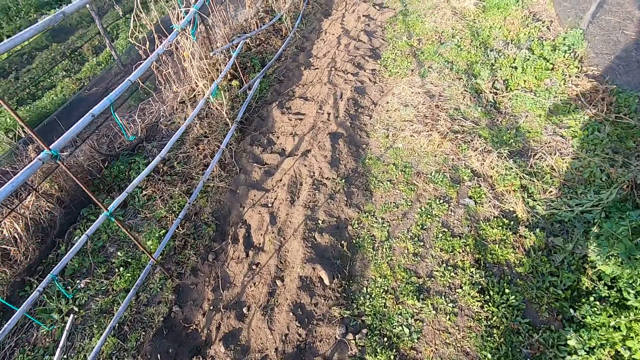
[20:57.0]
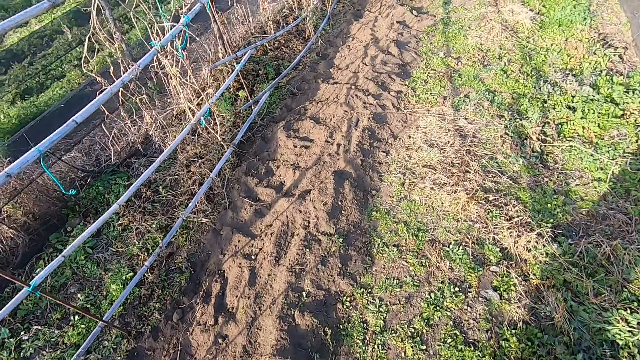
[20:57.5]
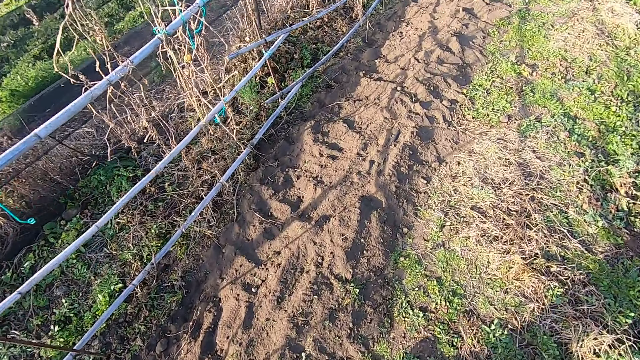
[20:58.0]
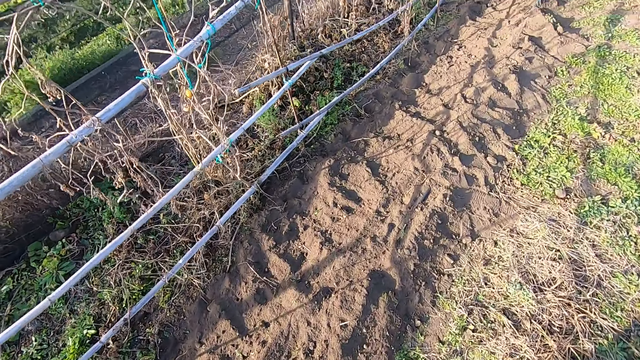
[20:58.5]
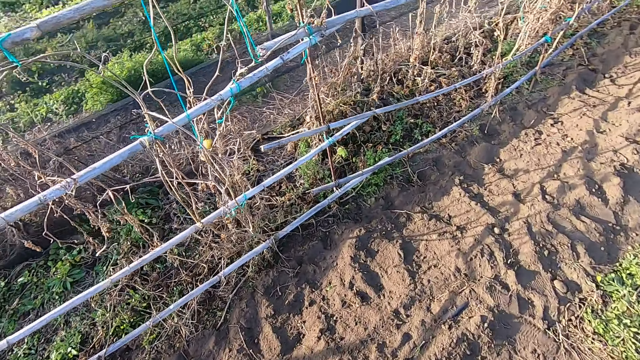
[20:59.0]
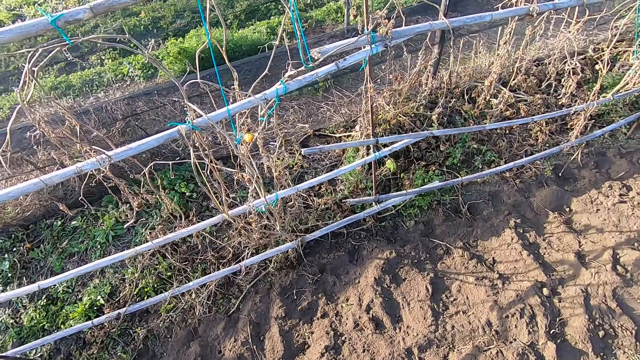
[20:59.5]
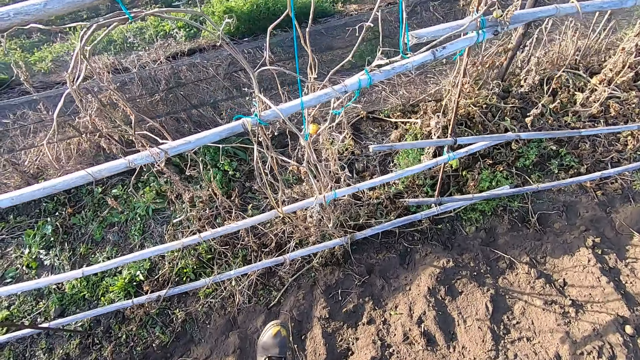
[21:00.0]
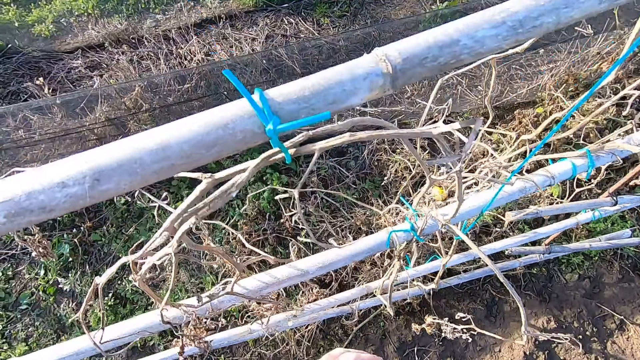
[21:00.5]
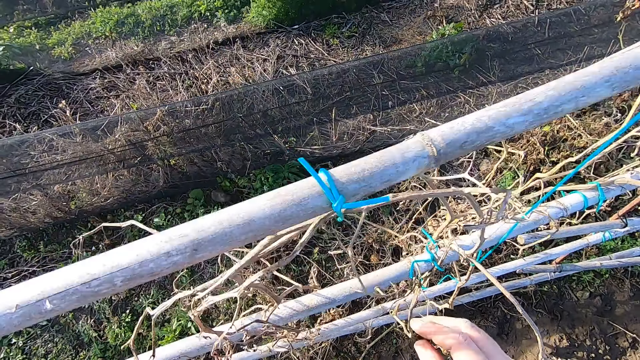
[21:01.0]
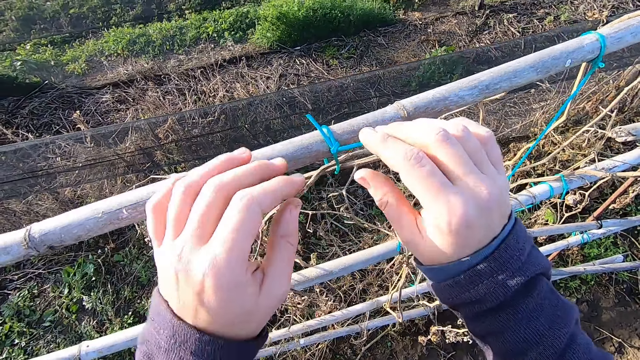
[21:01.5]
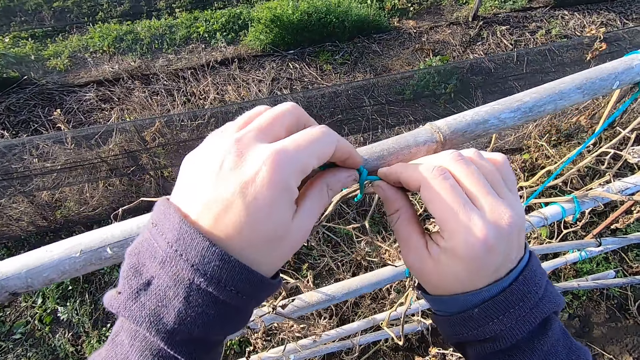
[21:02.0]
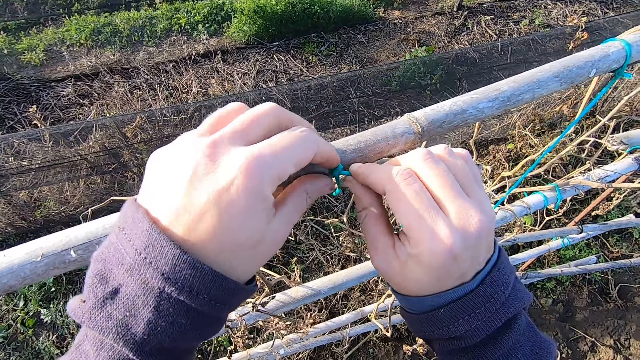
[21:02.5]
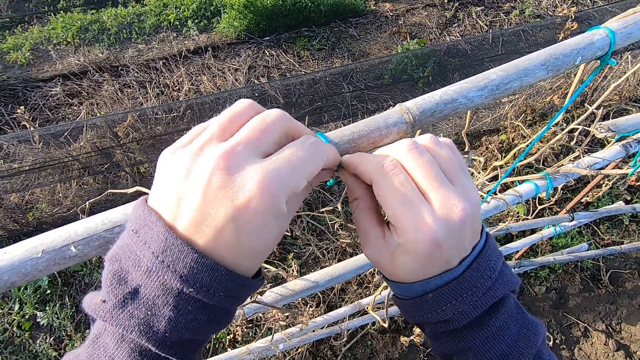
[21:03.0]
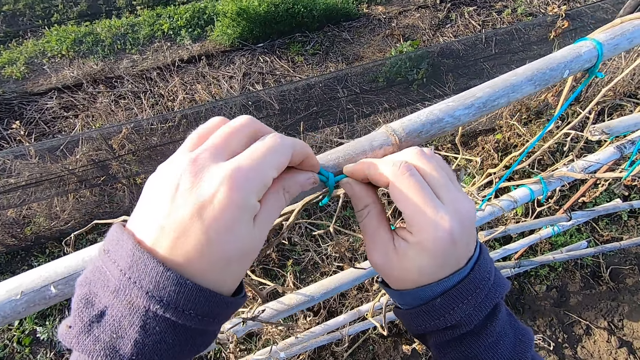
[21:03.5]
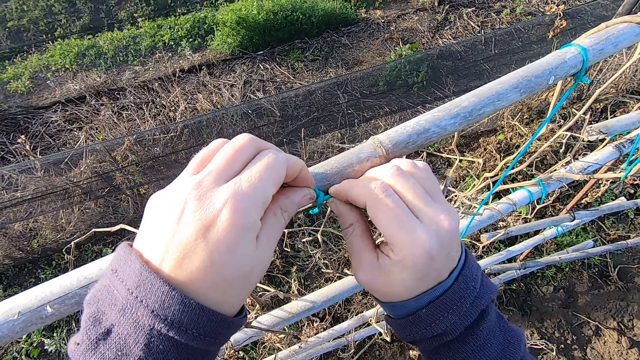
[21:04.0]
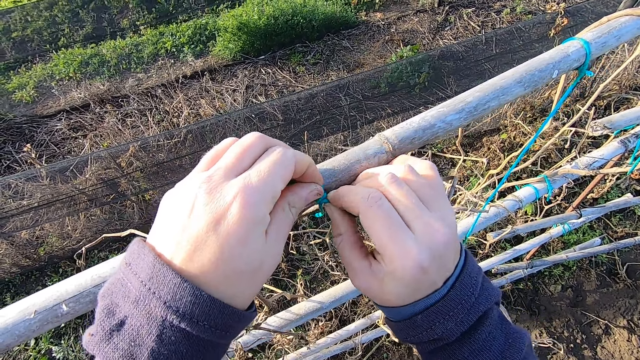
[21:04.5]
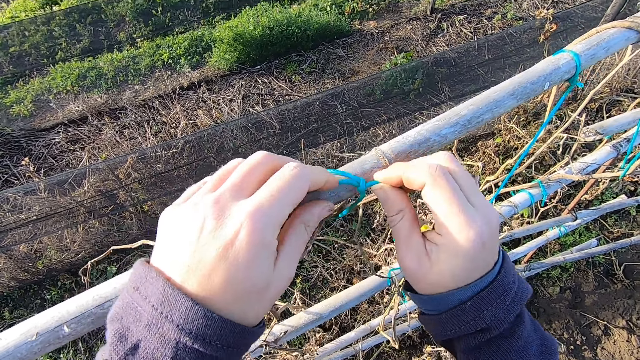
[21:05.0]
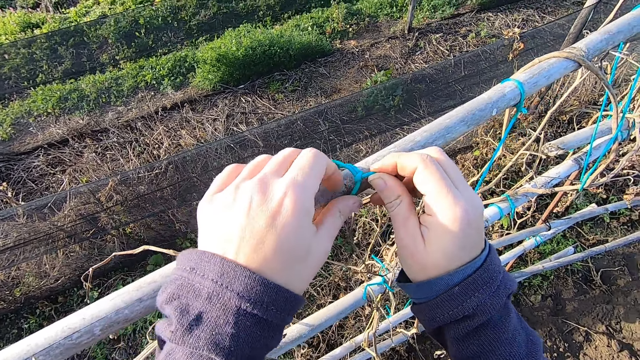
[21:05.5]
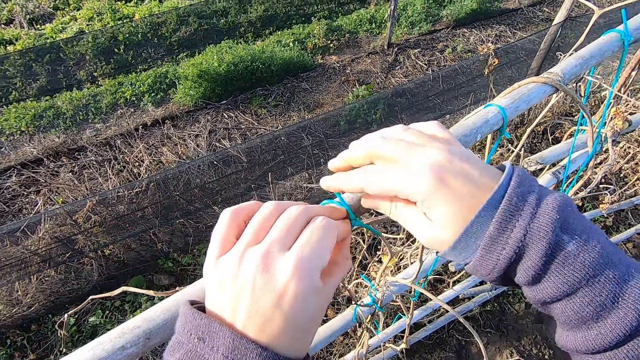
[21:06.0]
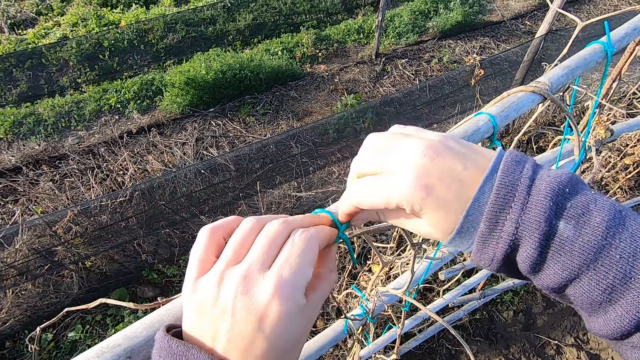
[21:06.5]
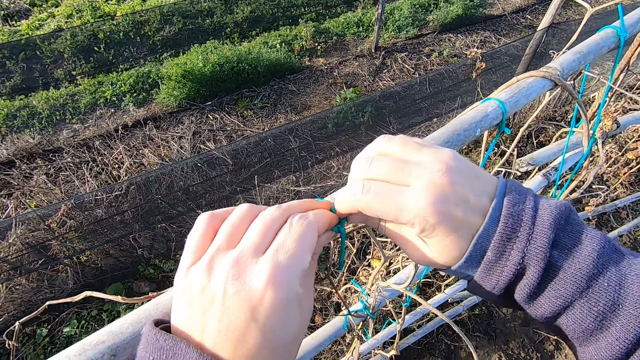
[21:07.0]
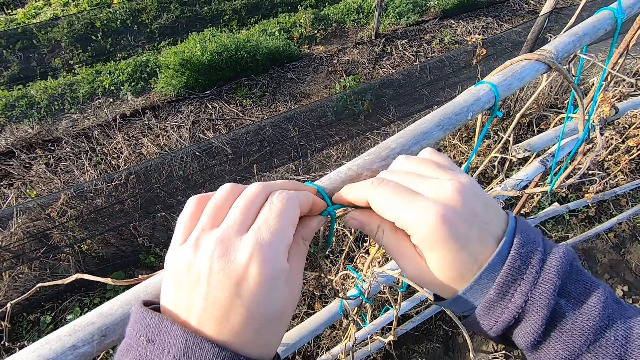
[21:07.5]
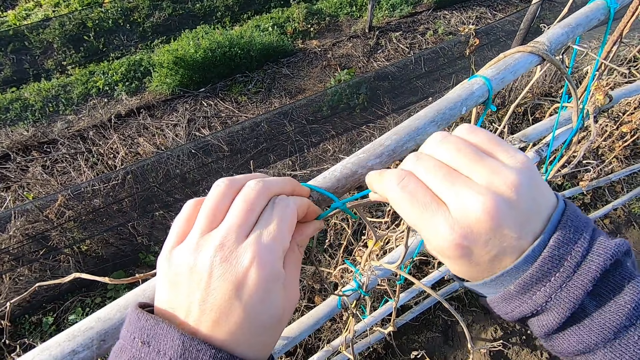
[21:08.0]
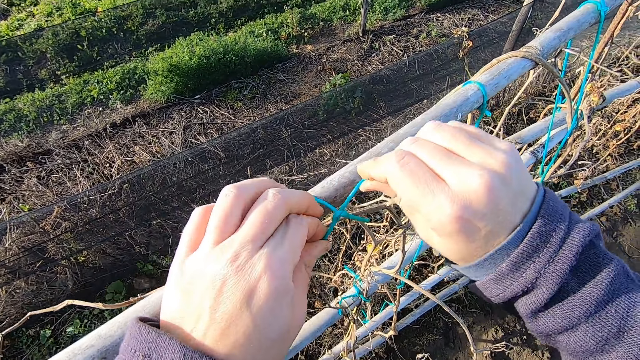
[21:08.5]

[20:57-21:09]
The camera wearer inspects the fence. They untie a rope.

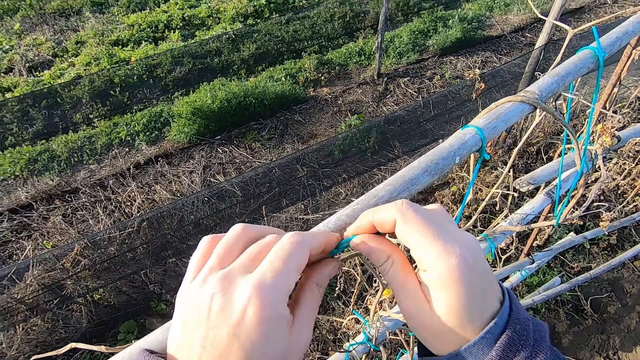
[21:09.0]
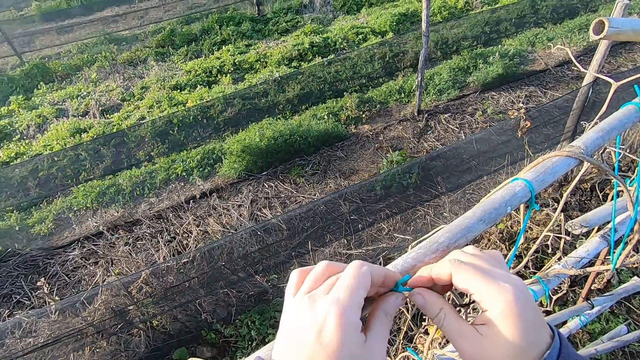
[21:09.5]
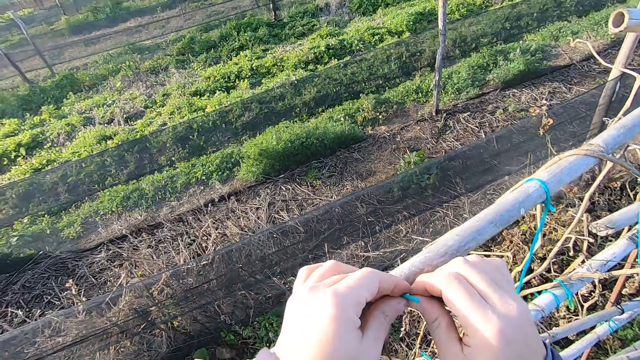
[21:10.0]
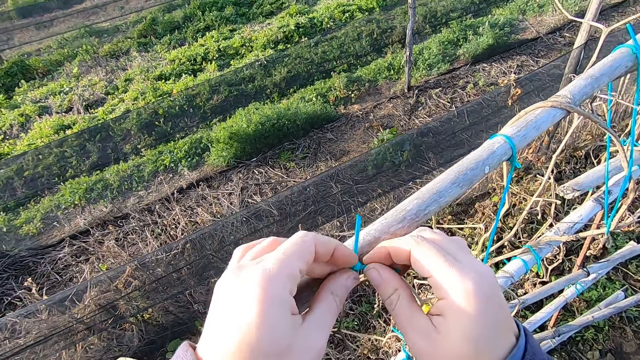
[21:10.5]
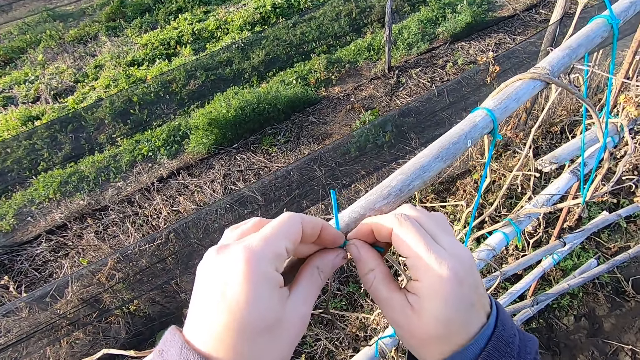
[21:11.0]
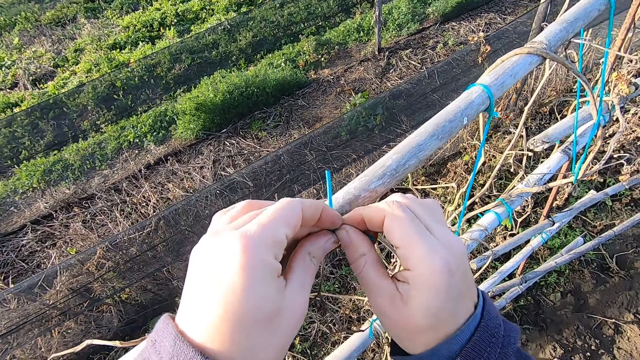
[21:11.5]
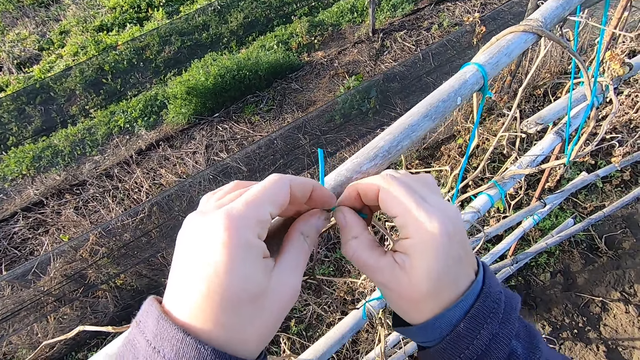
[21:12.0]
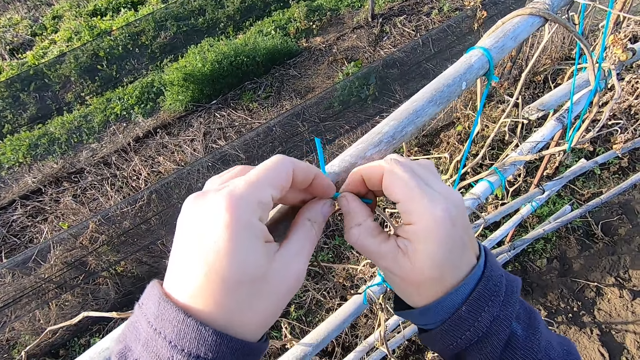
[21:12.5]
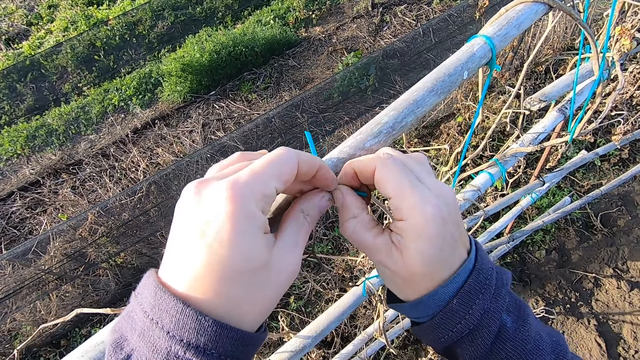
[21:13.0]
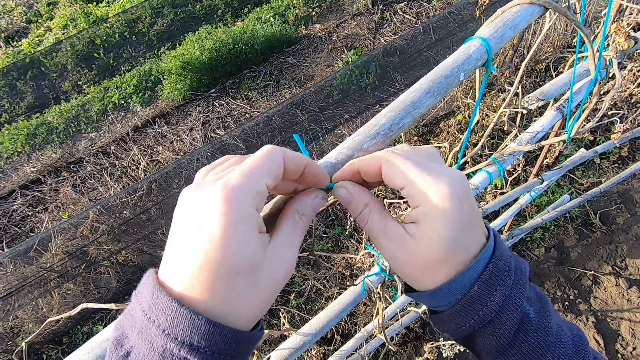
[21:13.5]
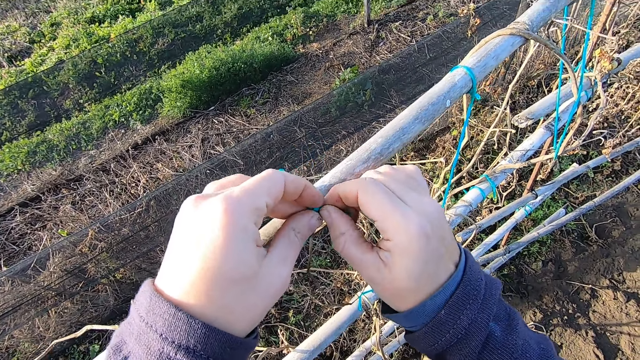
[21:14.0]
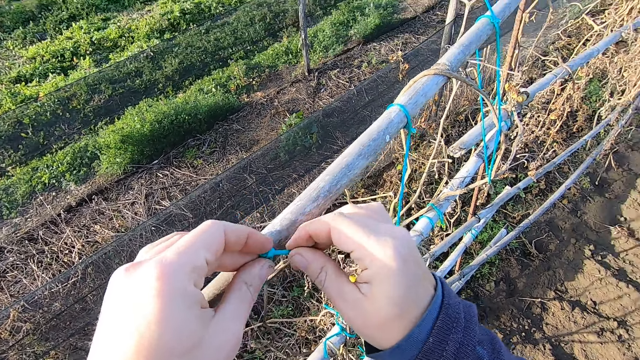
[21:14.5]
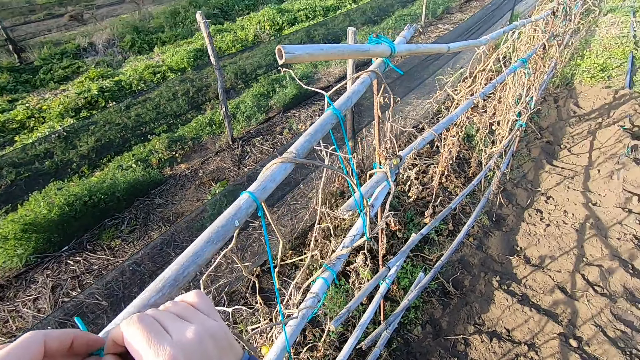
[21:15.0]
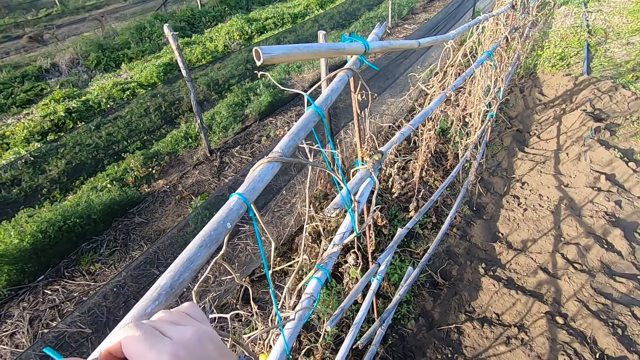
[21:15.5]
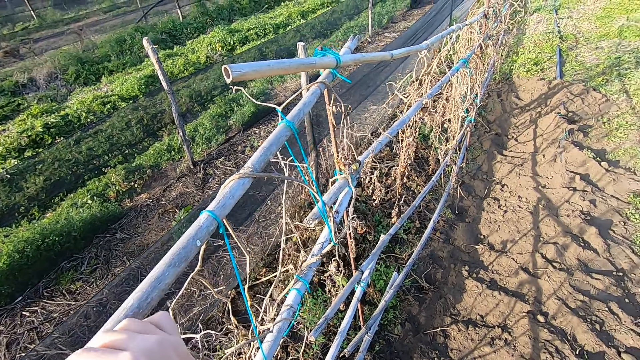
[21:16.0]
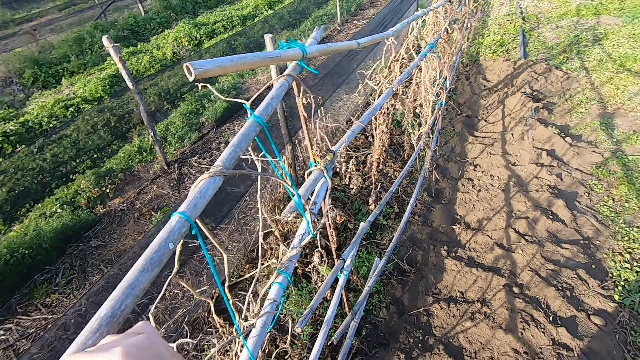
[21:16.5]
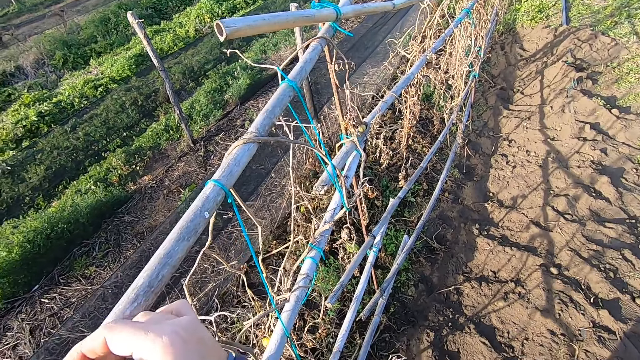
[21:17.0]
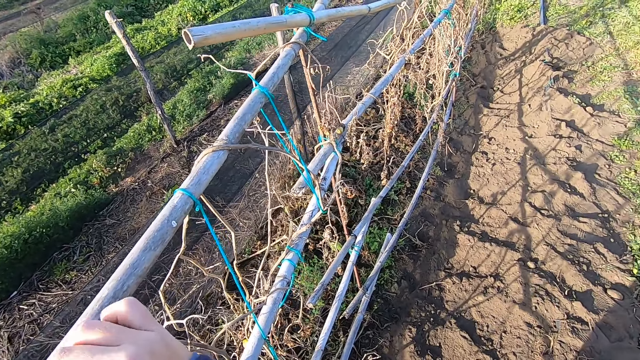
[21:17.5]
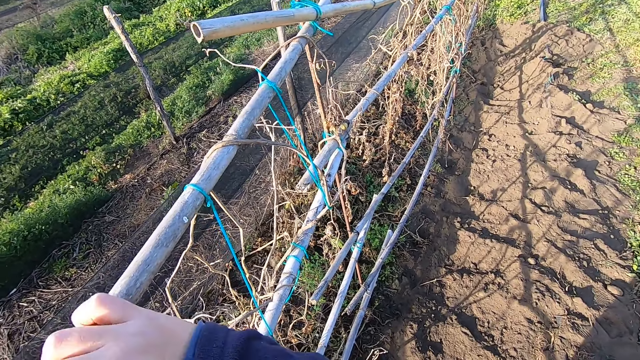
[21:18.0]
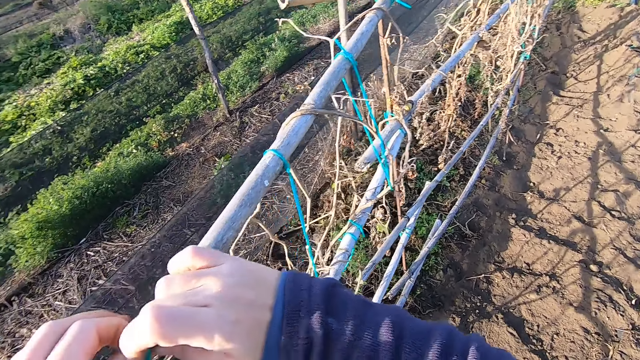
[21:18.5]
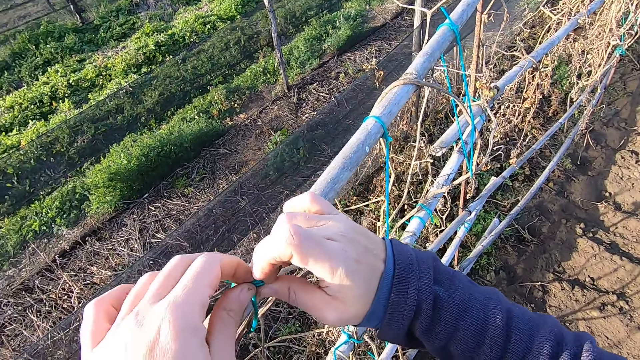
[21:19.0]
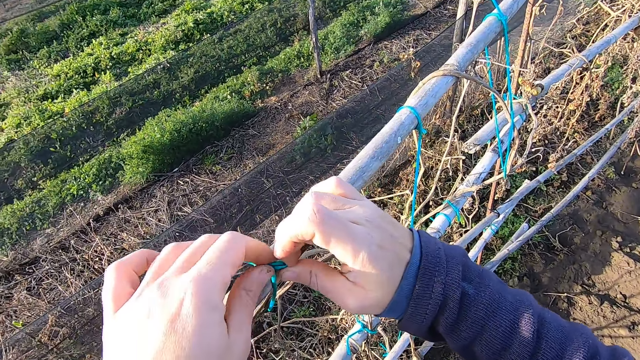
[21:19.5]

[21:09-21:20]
The camera wearer looks around. They untie the rope.
